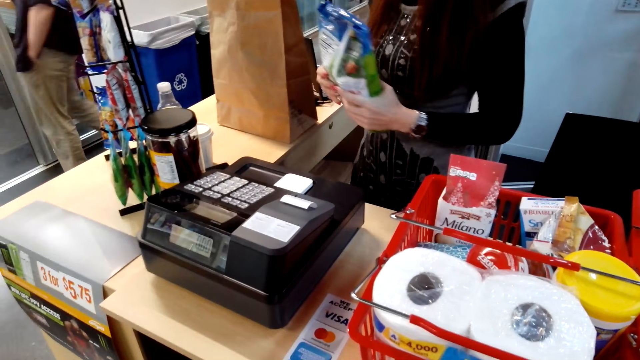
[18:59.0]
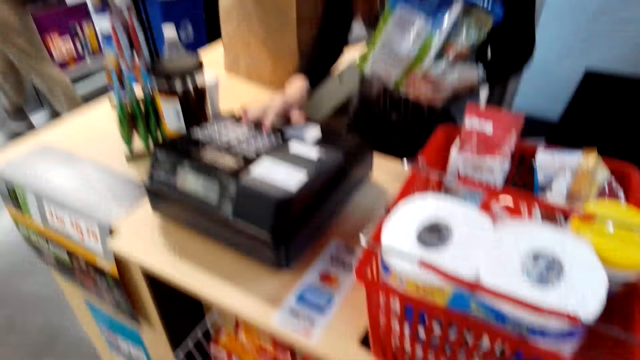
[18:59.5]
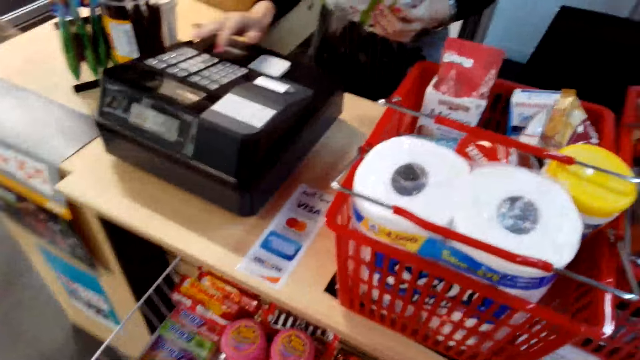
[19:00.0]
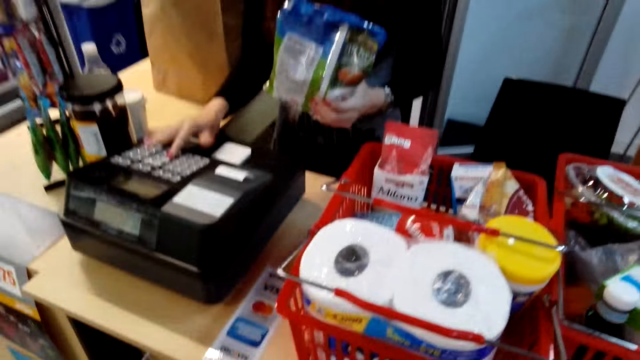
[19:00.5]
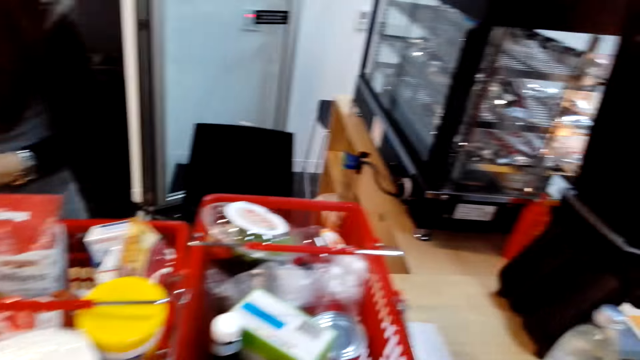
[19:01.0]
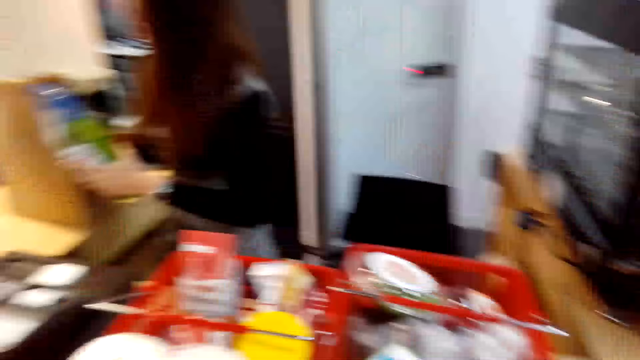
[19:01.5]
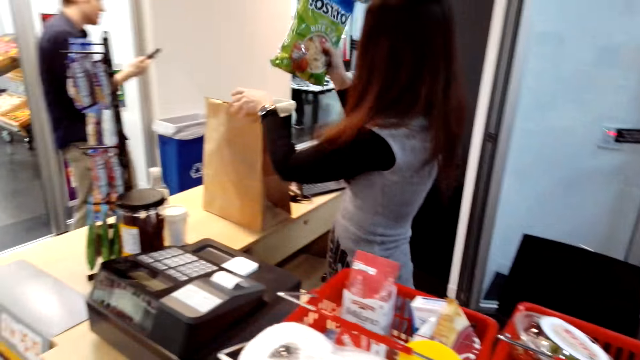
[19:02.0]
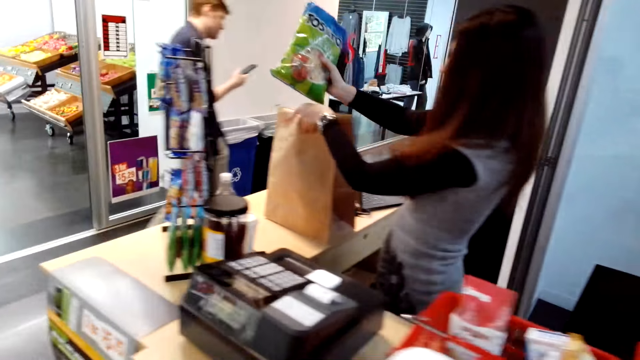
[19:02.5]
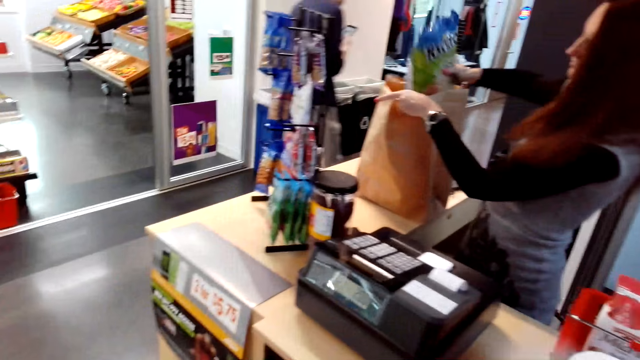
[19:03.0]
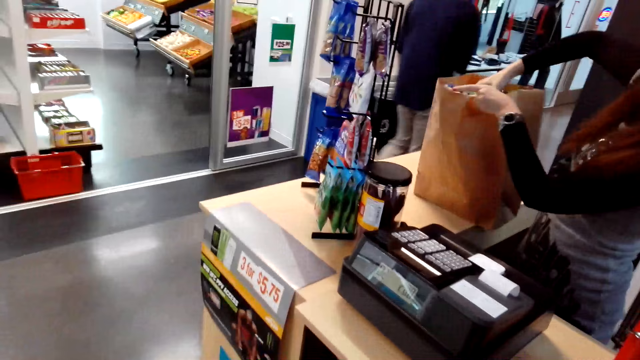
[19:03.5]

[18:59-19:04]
A woman looks around and operates the computer. The camera wearer looks around. The woman puts a sachet in the packing paper.

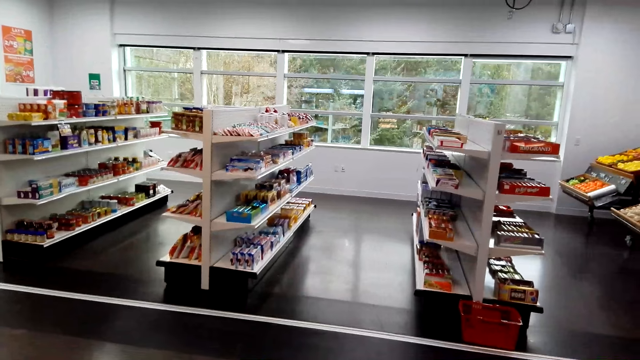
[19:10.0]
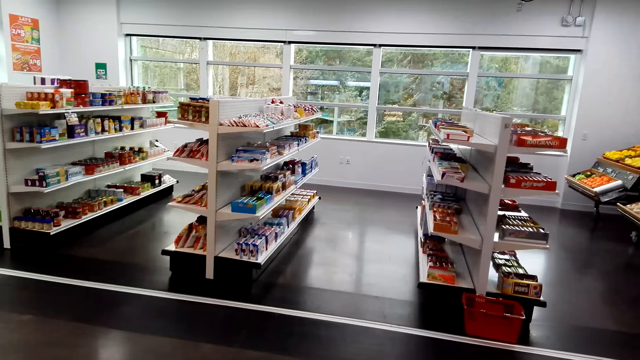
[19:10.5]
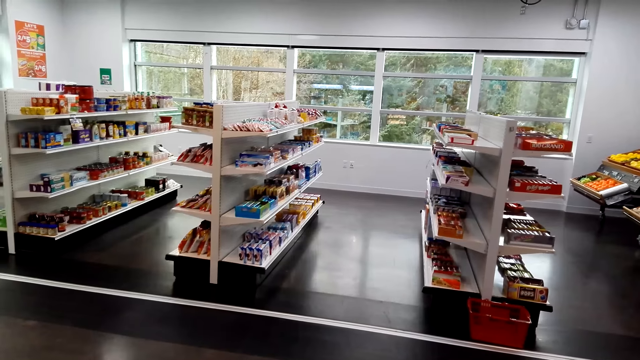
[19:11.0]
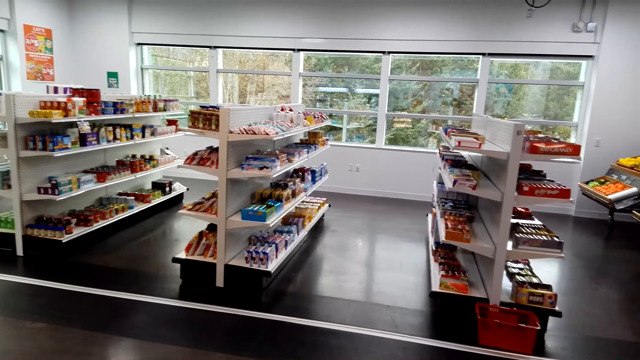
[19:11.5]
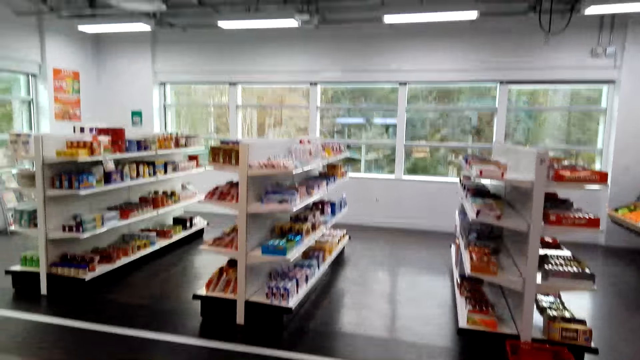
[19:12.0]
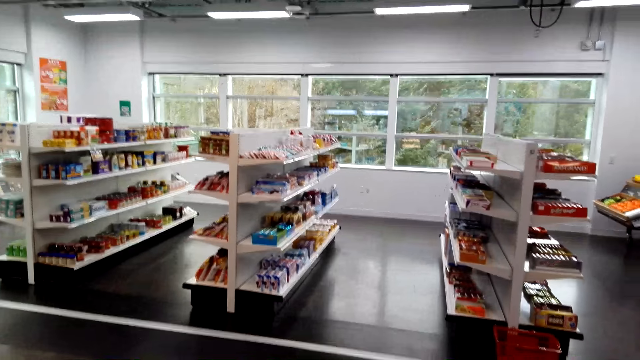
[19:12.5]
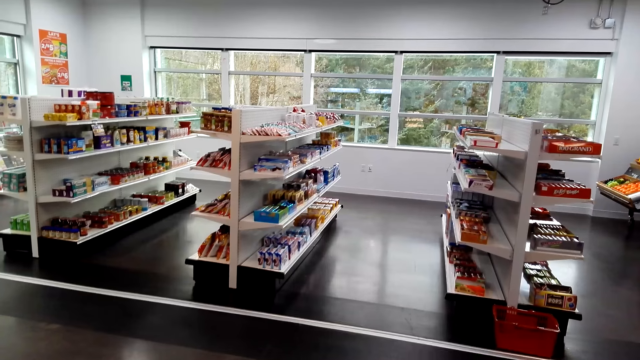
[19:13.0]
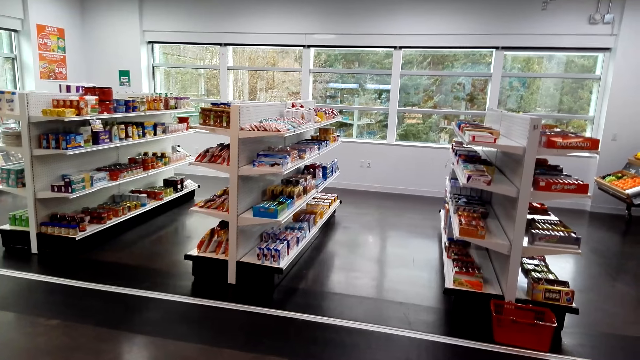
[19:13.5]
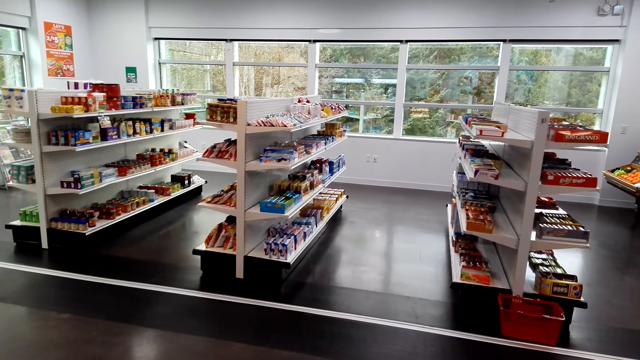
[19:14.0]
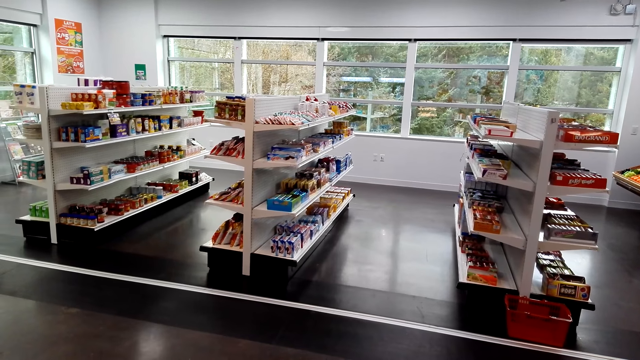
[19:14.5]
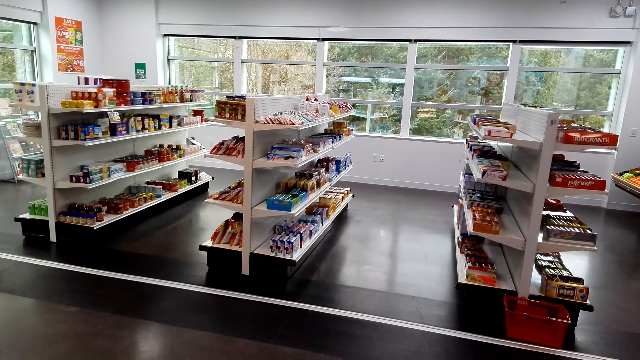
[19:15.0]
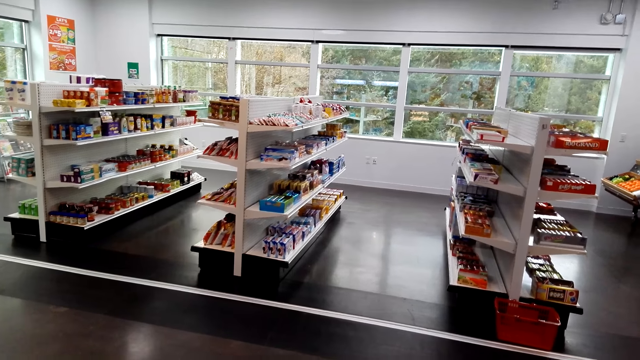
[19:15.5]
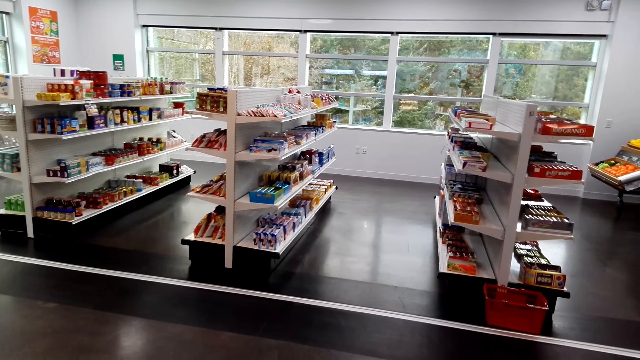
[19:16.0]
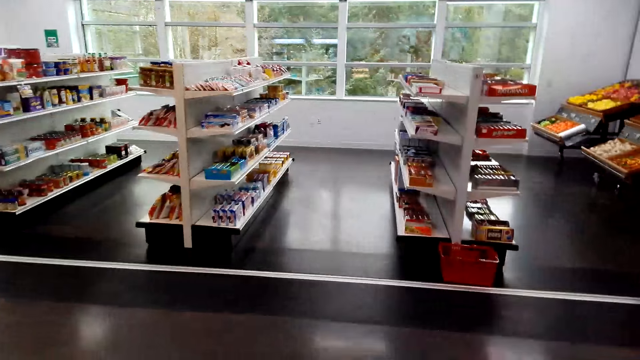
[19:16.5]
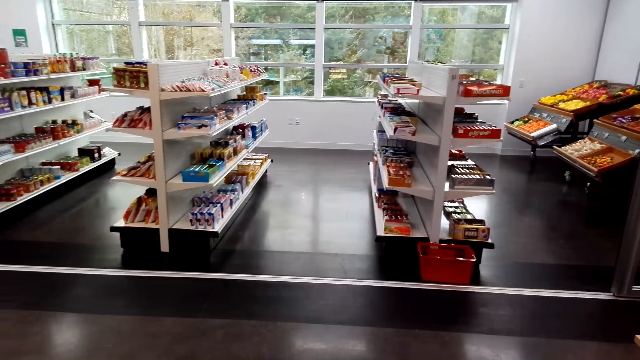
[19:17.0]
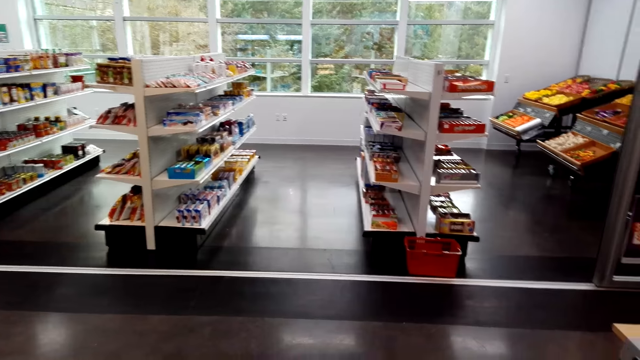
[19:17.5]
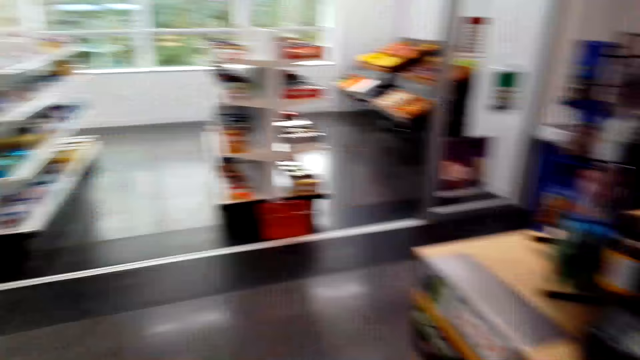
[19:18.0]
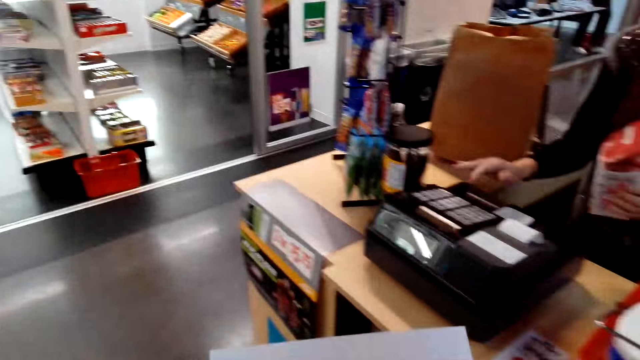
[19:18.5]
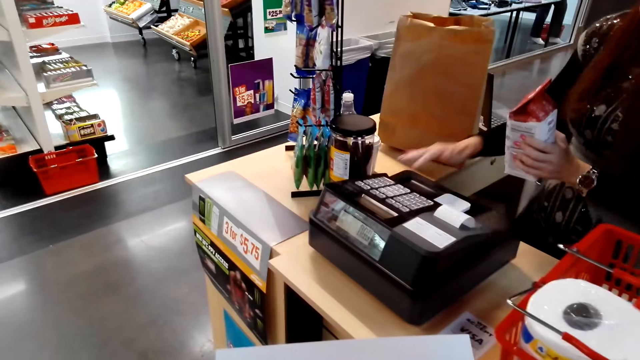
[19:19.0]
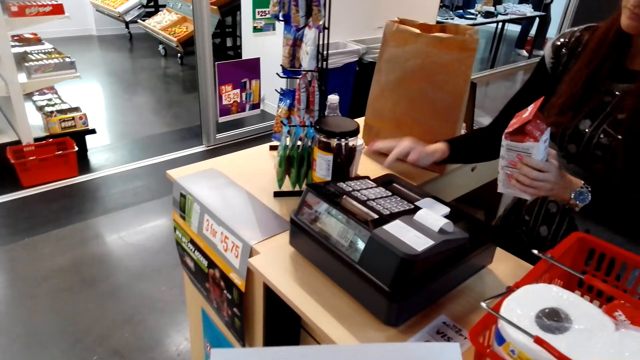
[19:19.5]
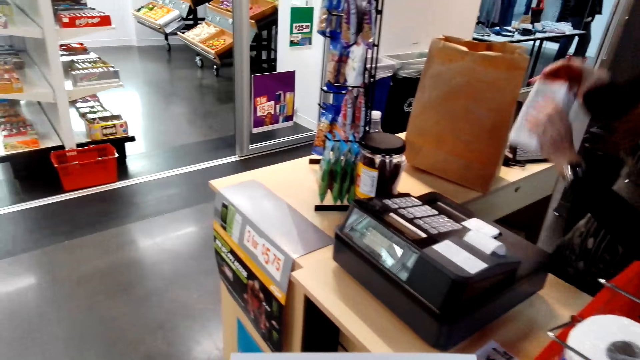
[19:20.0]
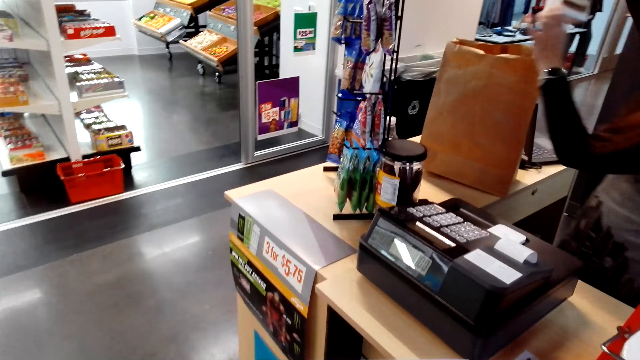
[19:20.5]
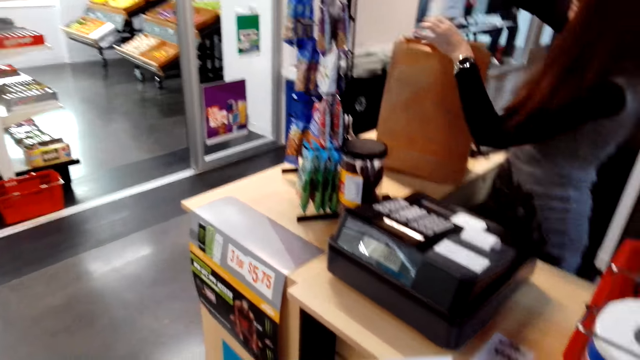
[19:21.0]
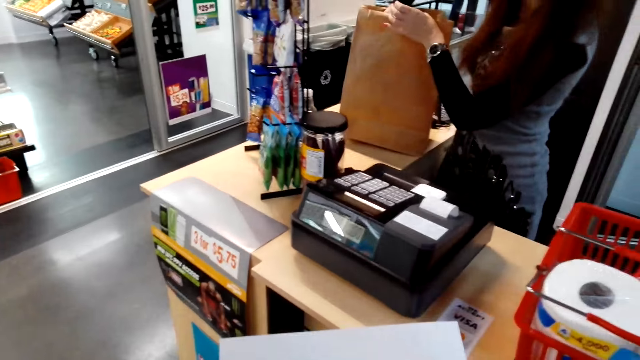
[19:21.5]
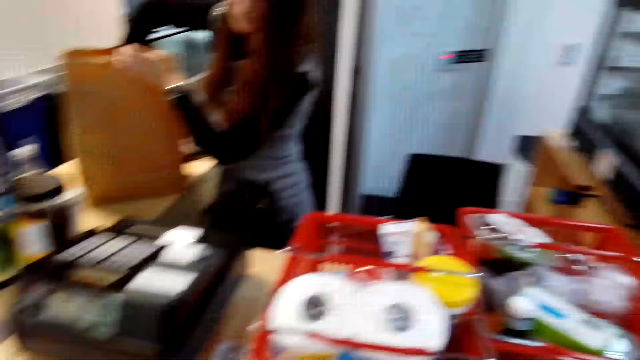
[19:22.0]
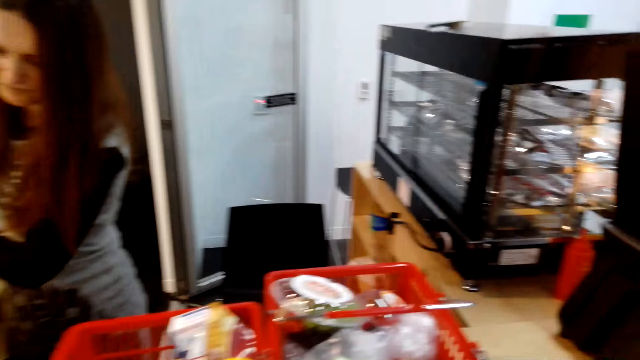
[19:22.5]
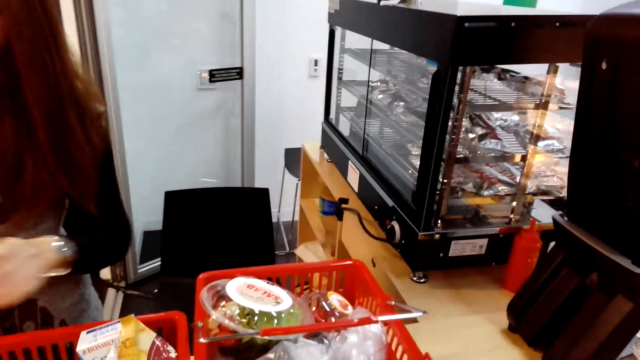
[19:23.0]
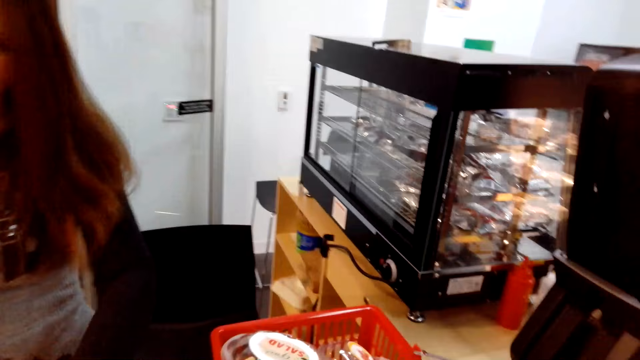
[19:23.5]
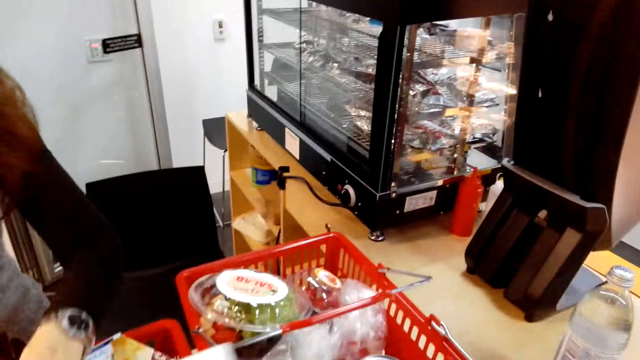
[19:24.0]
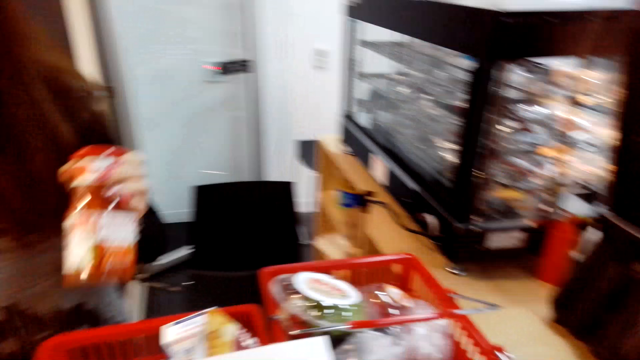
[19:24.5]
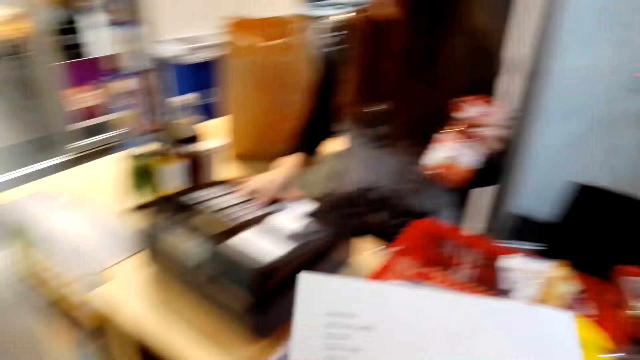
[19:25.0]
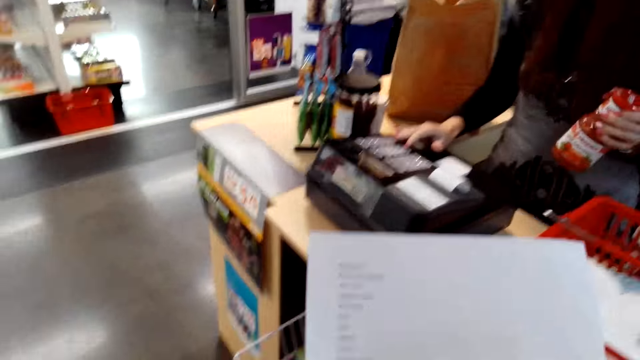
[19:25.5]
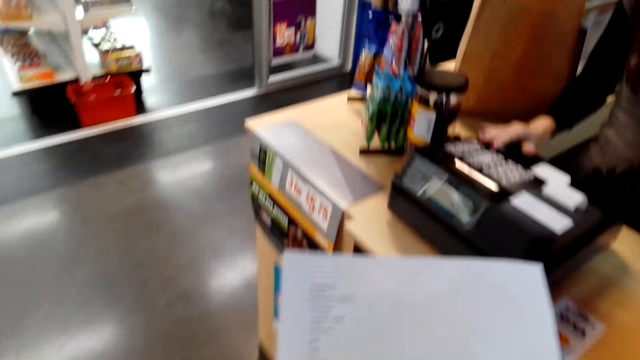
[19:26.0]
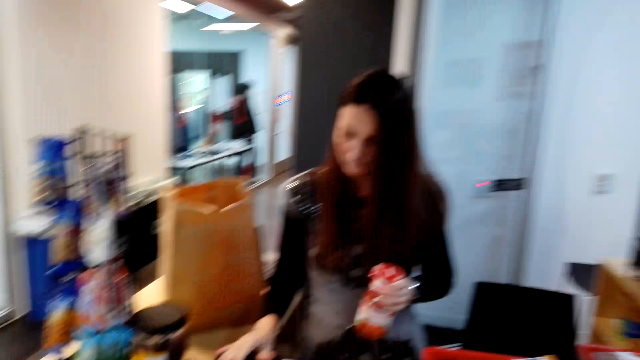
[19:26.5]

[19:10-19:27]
The camera wearer looks at the wall. A woman operates the computer with the right hand, moves the right hand, and packs a yoghurt in the packing paper. The camera wearer looks around. The woman moves the left hand and picks up a packet with the left hand from the trolley. The camera wearer holds a paper list with both hands. The woman operates the computer with the right hand.
